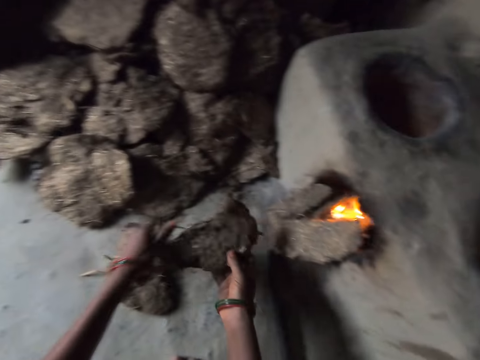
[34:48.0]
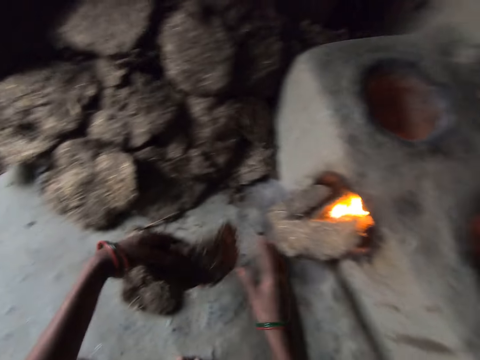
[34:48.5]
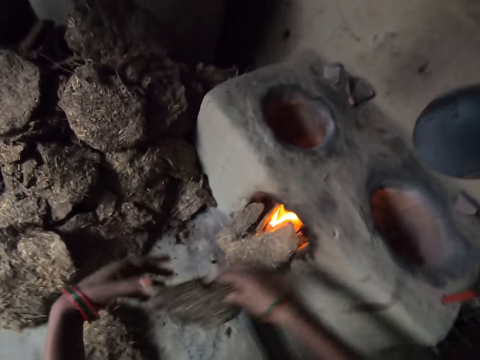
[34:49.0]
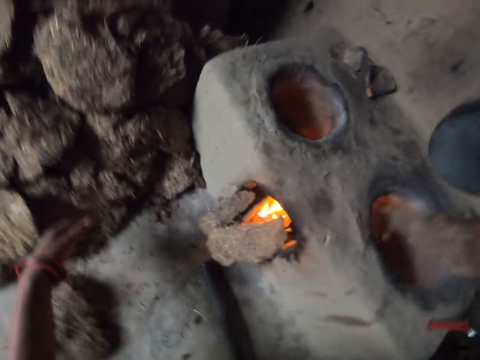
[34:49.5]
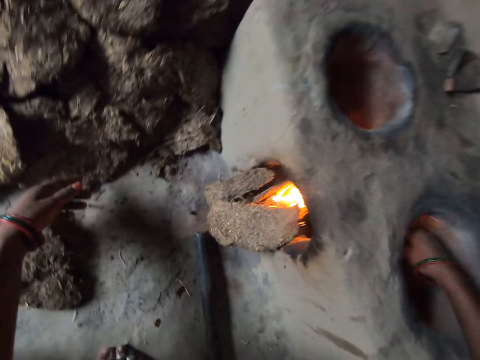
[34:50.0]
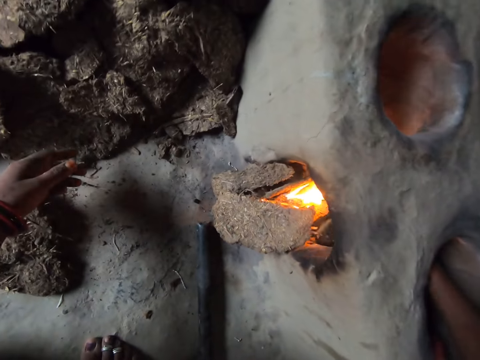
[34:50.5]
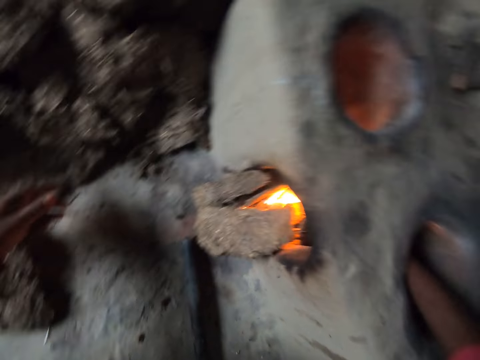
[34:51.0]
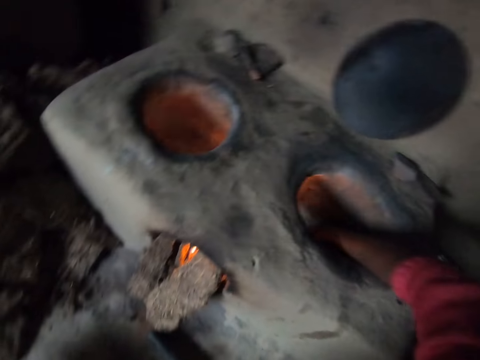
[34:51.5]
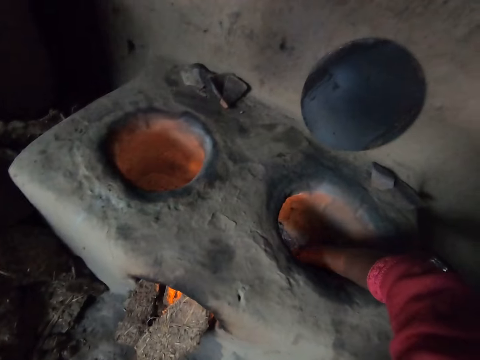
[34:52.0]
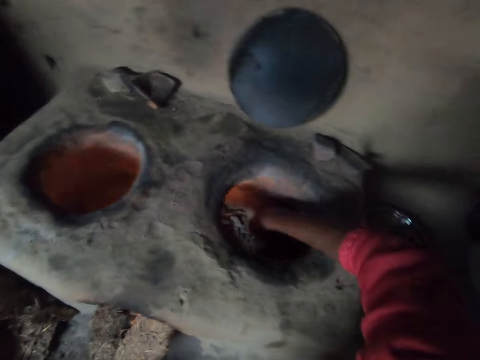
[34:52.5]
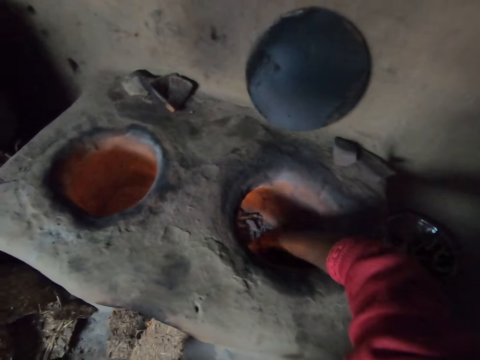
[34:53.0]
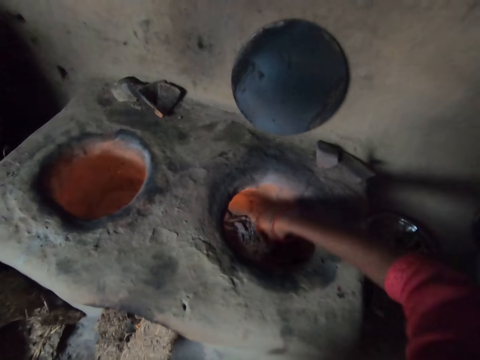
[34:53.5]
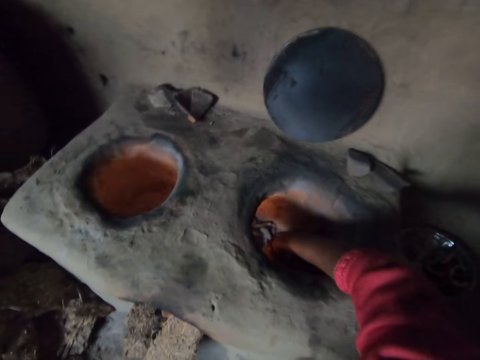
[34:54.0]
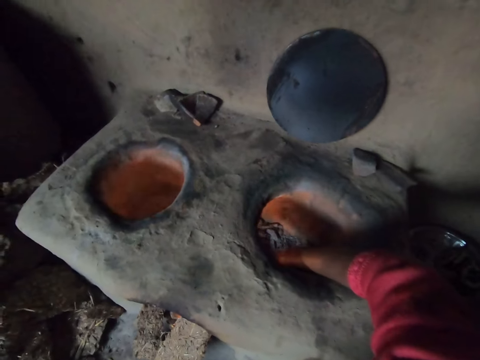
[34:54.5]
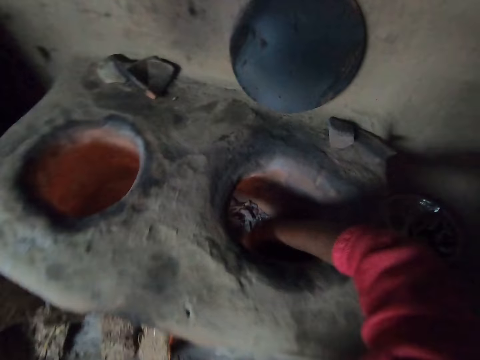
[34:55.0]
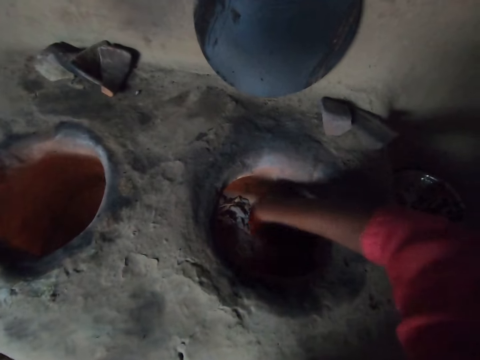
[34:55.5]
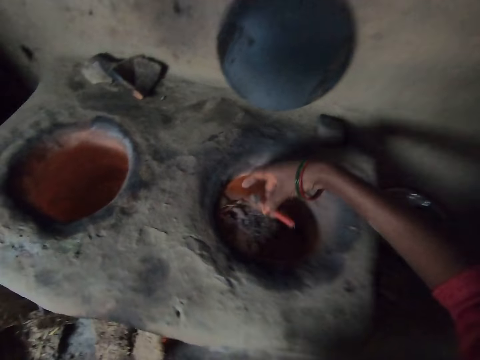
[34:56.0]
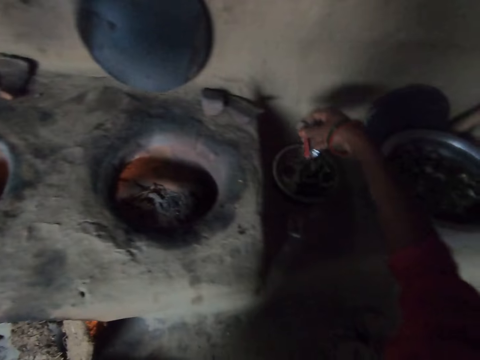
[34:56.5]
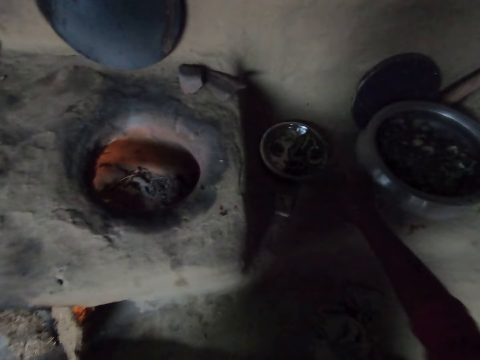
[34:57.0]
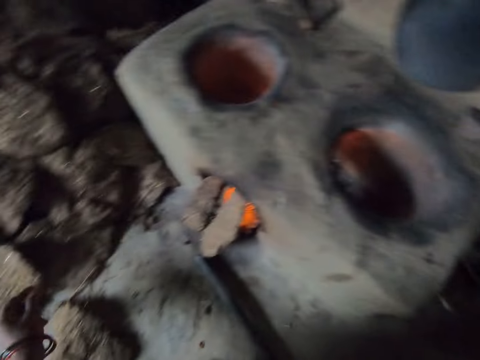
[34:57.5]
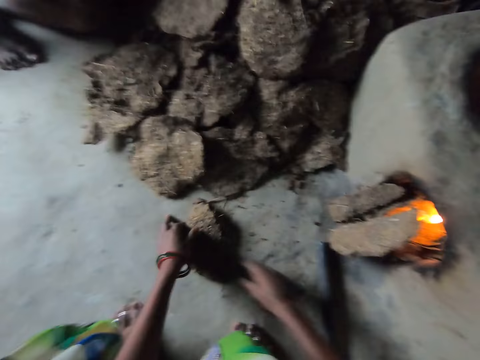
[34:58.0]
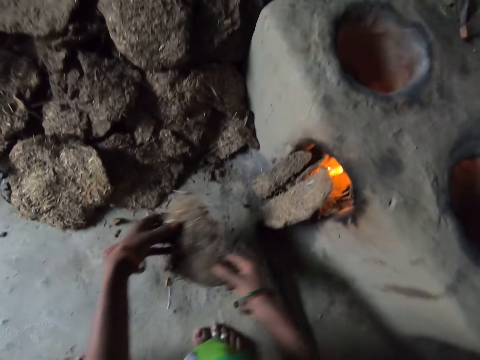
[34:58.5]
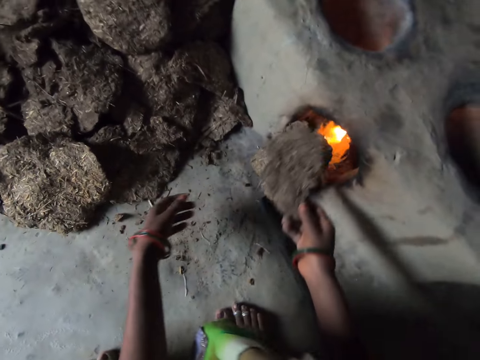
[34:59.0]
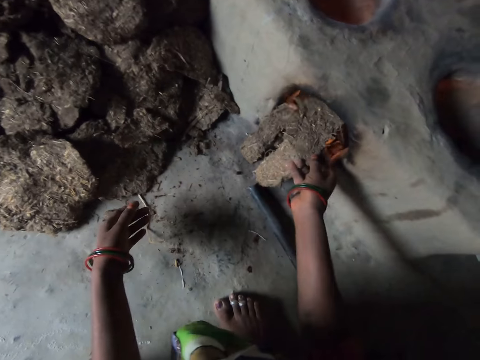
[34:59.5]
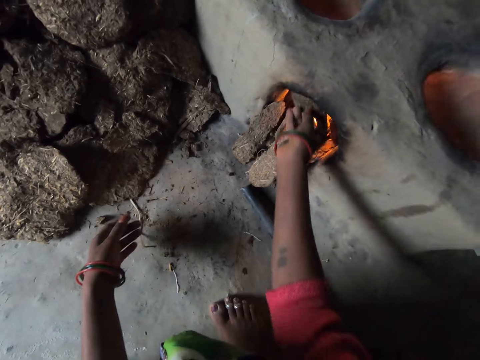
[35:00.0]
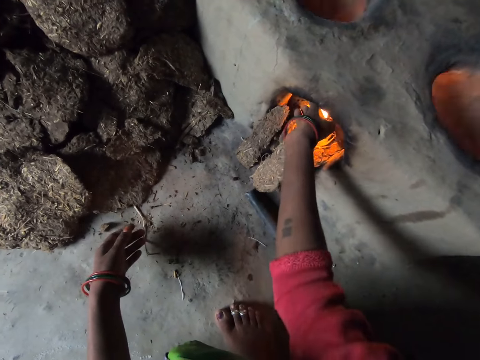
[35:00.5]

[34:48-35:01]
The camera wearer talks to a man. She holds a piece of the dung with her hands. She moves her hand forward. The man talks to the camera wearer. The camera wearer places the piece in the stone stove. She picks up something with her hand and moves the object away from the stone stove. She talks to the man. She places the object on the floor. She moves her hand towards her. The man talks to the camera wearer. The camera wearer picks up the piece with both her hands. She moves her hands forward. She lets go of the piece. She talks to the man. She places the piece in the stone stove.

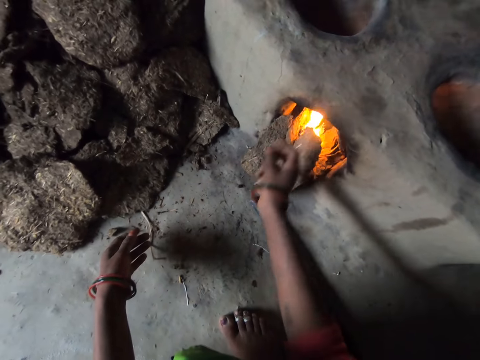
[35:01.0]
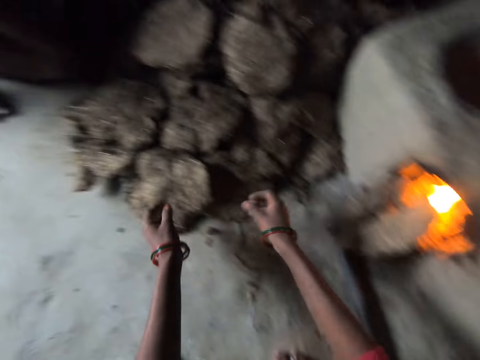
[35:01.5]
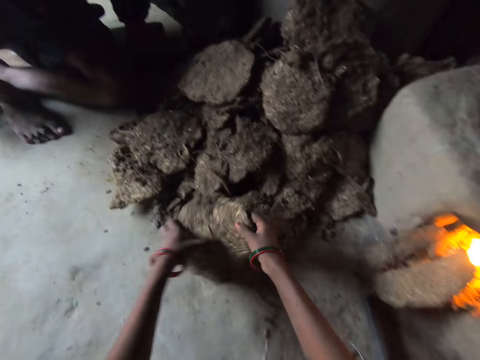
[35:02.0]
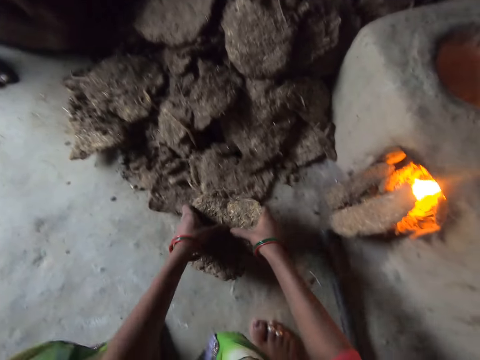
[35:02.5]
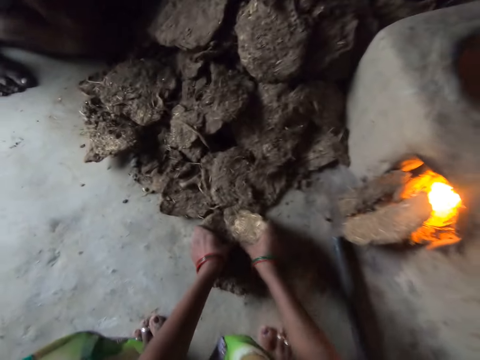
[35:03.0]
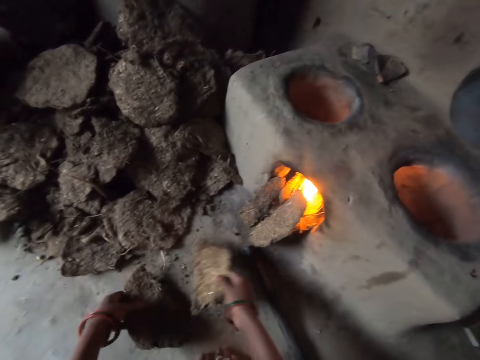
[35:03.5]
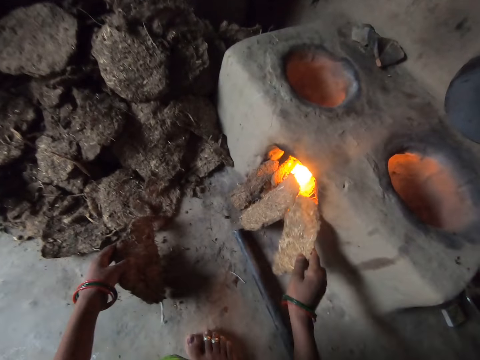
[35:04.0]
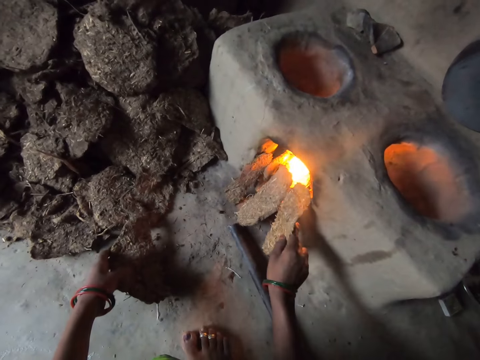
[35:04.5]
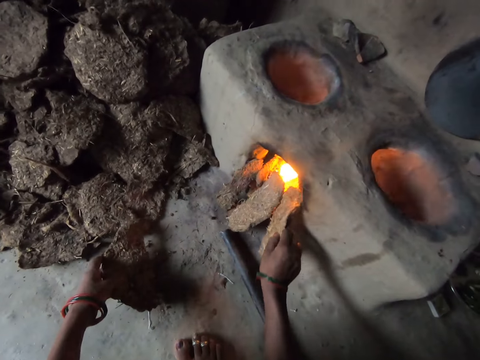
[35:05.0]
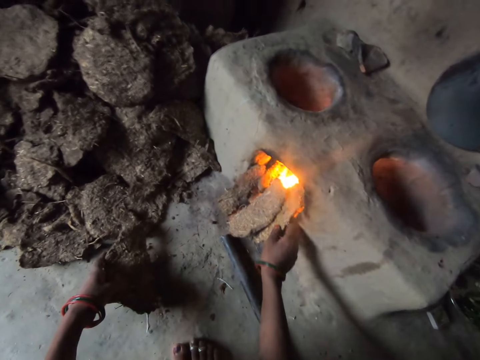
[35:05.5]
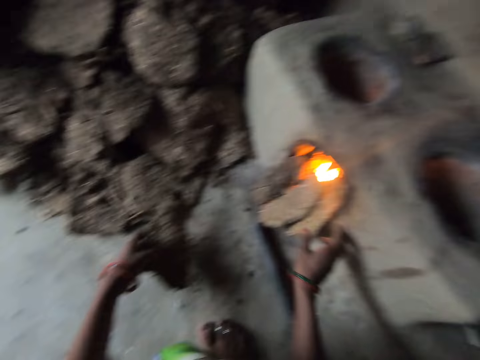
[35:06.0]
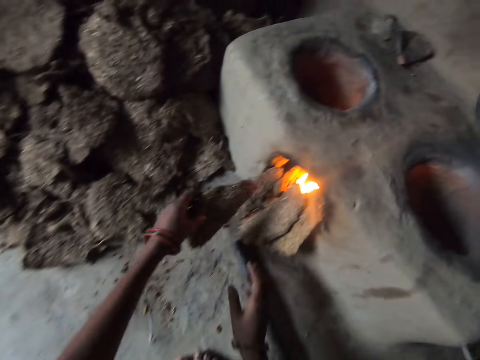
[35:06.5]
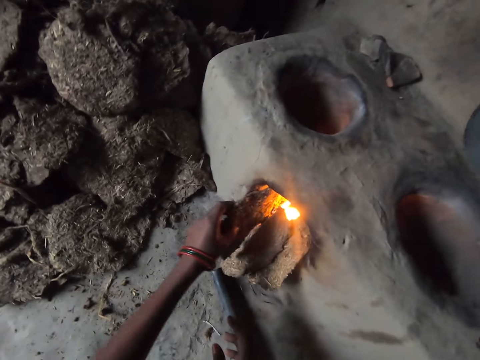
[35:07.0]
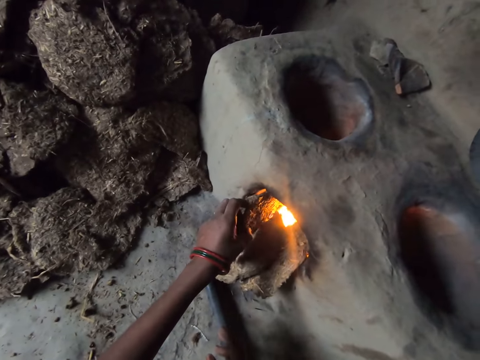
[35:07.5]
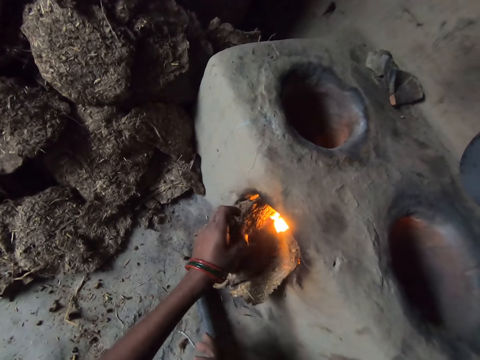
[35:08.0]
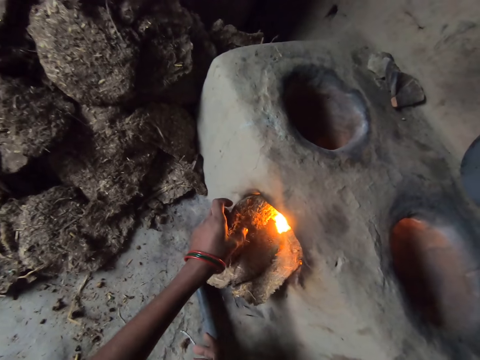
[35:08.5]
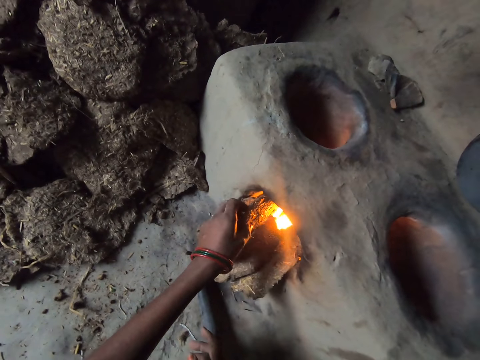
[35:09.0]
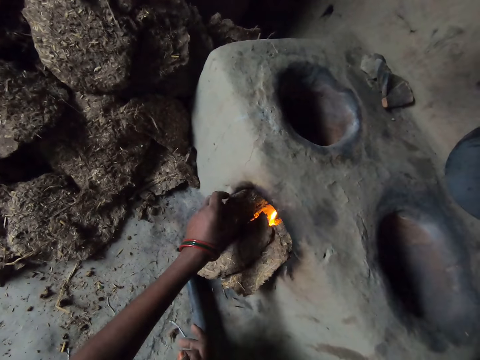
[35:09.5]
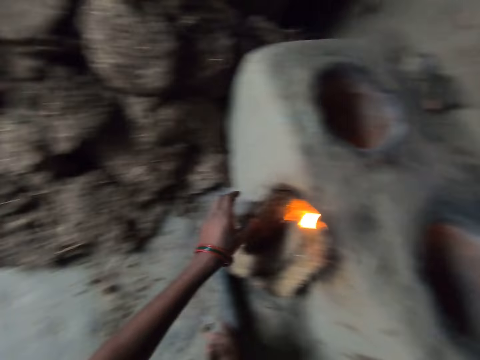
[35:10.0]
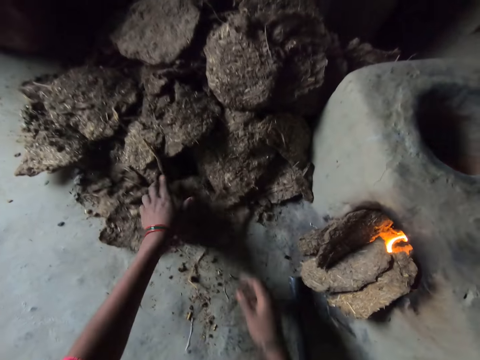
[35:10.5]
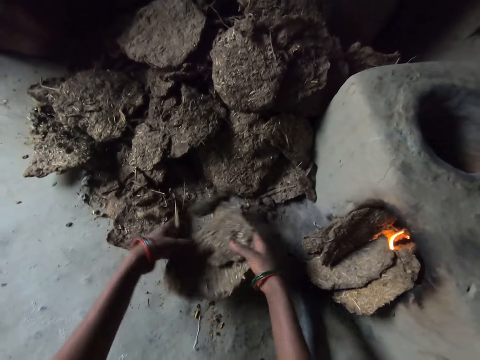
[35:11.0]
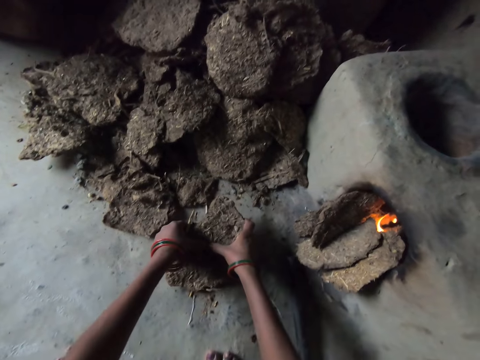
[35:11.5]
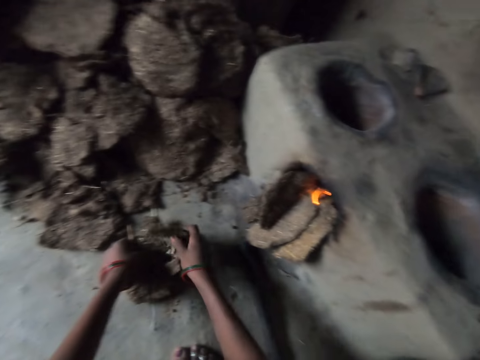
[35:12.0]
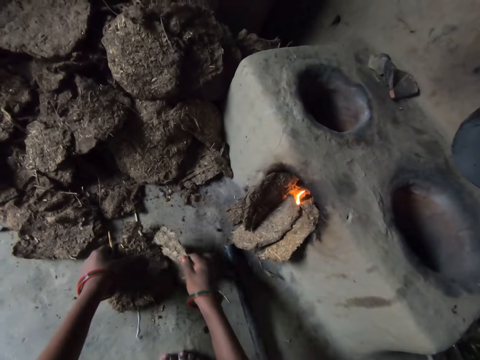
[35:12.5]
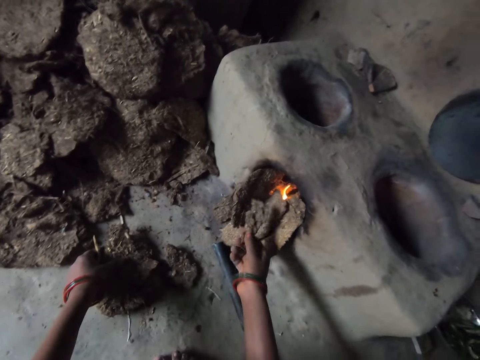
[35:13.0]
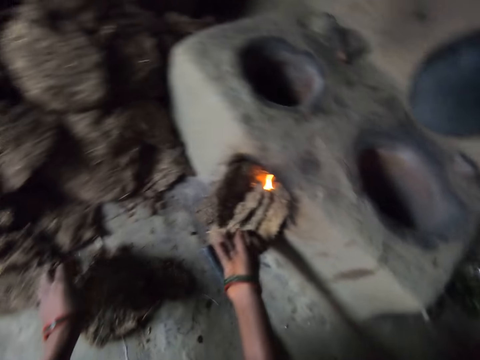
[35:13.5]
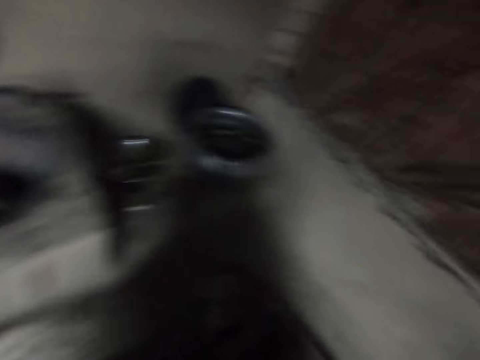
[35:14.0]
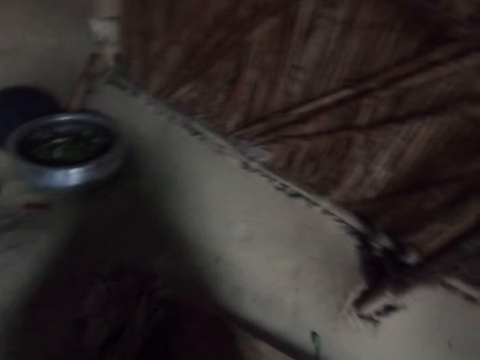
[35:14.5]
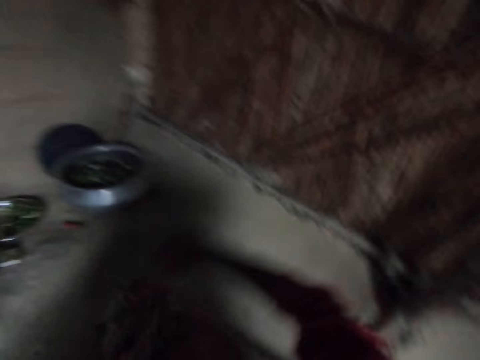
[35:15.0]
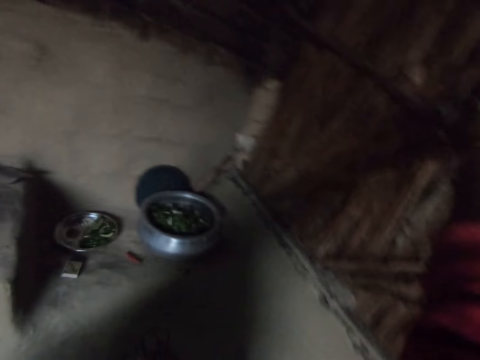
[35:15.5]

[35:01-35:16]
The camera wearer moves her hand towards her. She talks to a man. She picks up another piece. She breaks the dung in half with her hands. She talks to the man. She moves her hand forward. She places the piece in the stone stove. She moves her hand towards her and moves her other hand forward. She places the piece in the stone stove. She talks to the man. She moves her hand towards her. She picks up another piece. She moves her right hand towards the piece. She holds the piece with both her hands. She breaks the dung in half with her hands. She talks to the man. She moves her hand forward. She talks to the man. She places the piece in the stone stove. She moves her hand towards her. She stares at the wall. She talks to the man. She moves her hand forward. She talks to the man.
